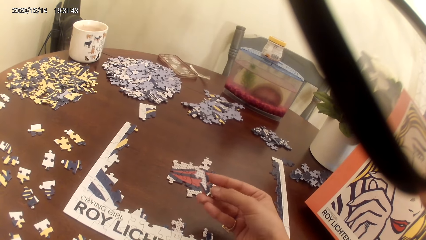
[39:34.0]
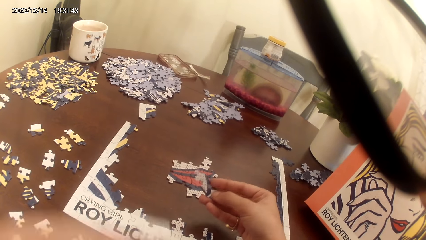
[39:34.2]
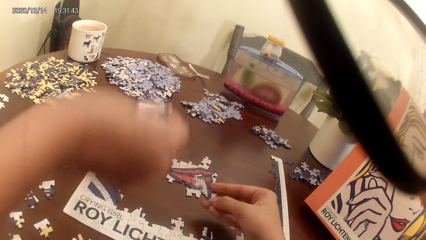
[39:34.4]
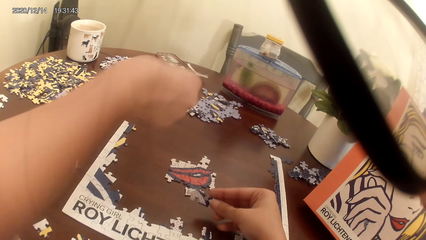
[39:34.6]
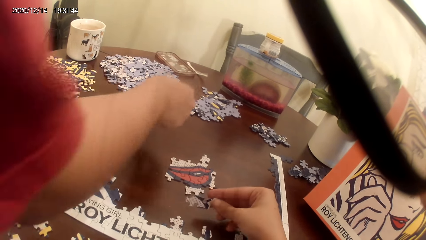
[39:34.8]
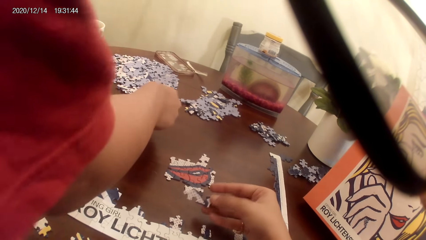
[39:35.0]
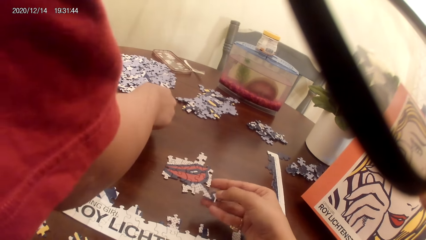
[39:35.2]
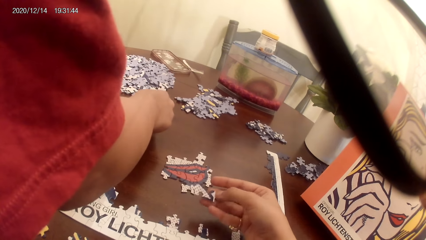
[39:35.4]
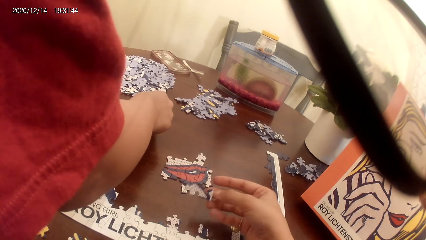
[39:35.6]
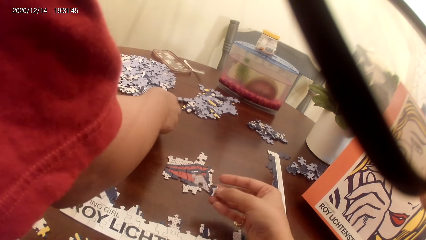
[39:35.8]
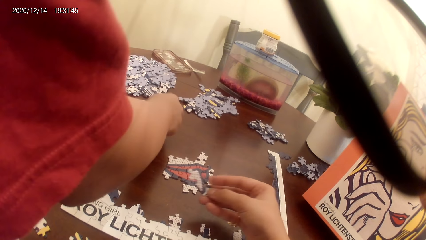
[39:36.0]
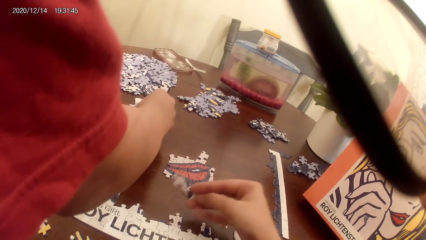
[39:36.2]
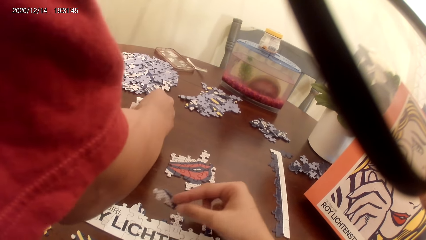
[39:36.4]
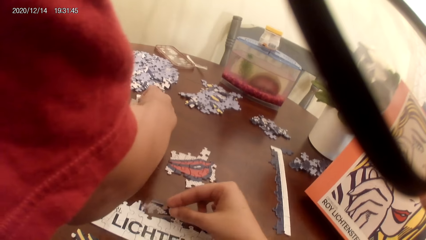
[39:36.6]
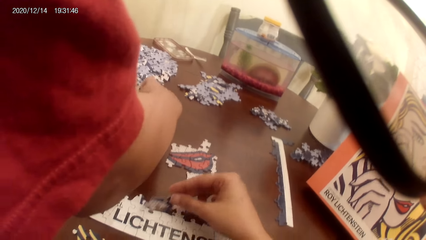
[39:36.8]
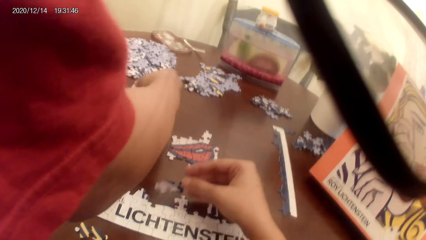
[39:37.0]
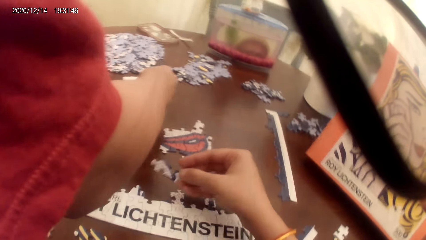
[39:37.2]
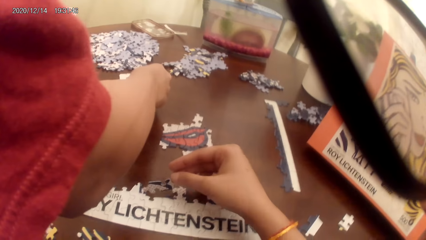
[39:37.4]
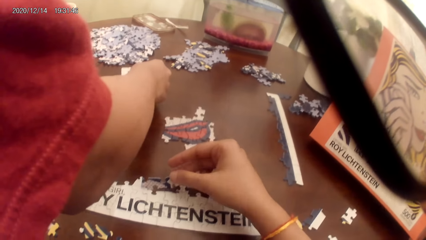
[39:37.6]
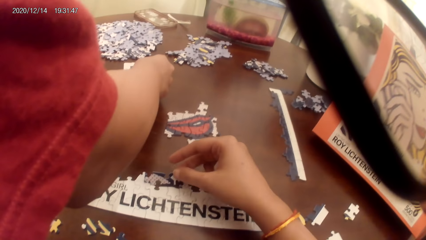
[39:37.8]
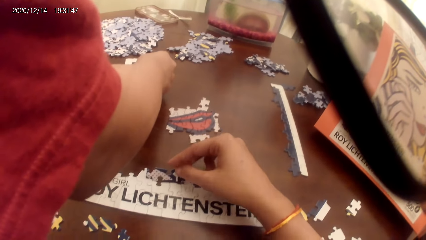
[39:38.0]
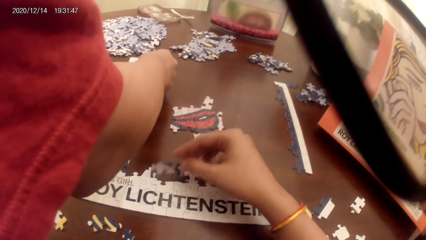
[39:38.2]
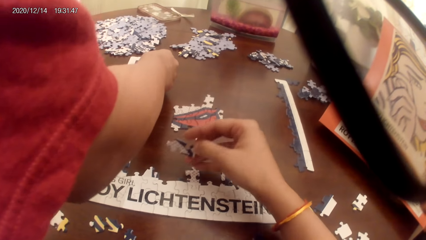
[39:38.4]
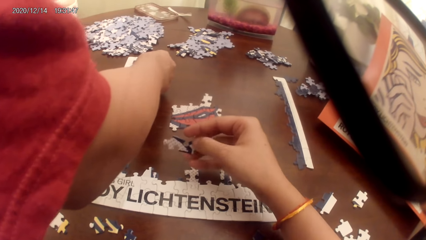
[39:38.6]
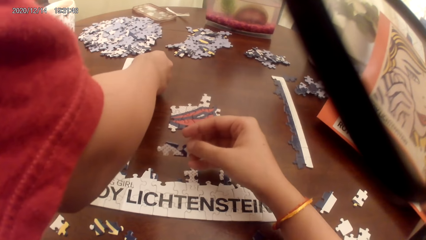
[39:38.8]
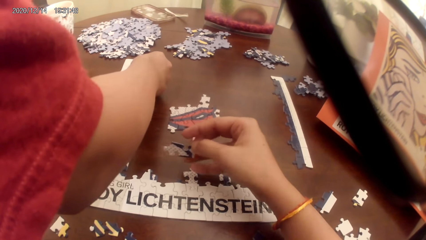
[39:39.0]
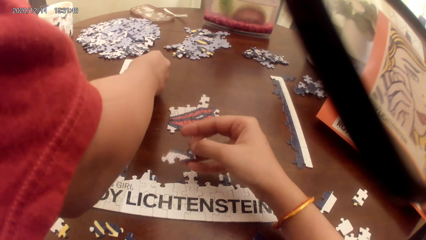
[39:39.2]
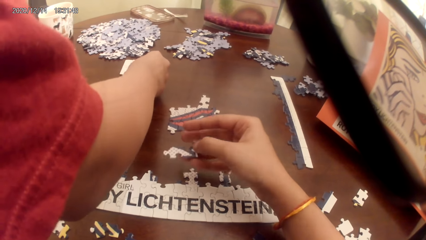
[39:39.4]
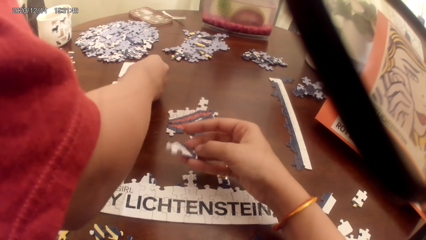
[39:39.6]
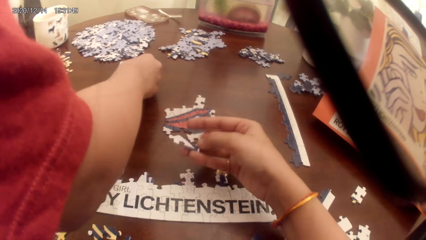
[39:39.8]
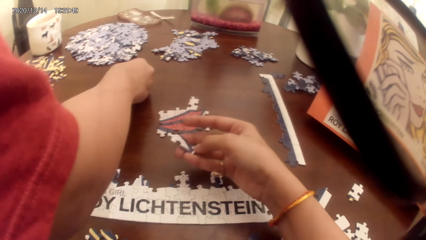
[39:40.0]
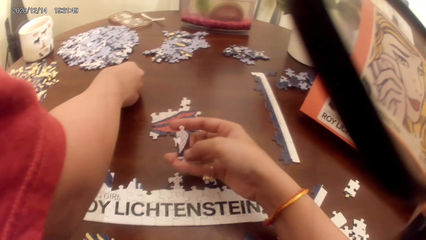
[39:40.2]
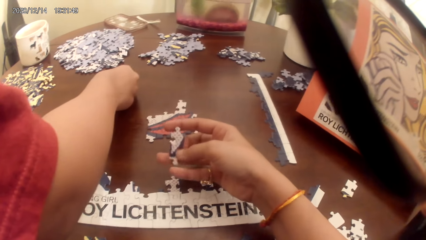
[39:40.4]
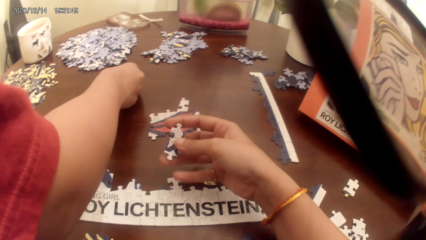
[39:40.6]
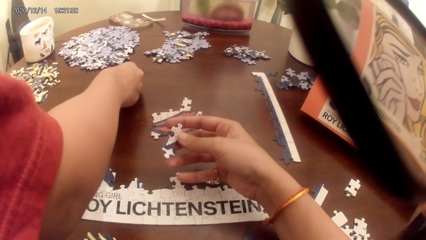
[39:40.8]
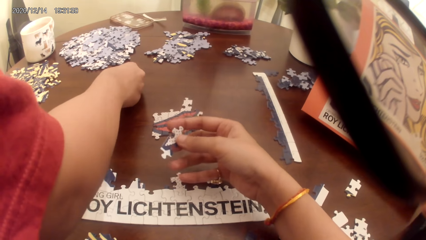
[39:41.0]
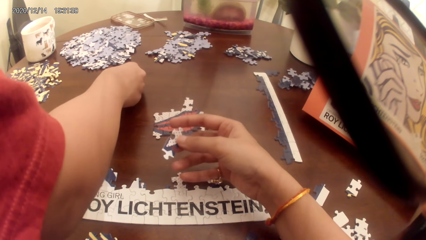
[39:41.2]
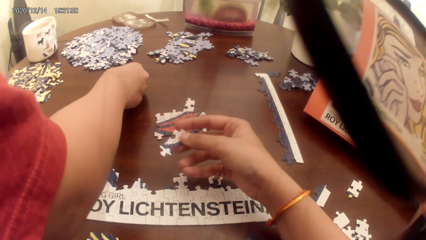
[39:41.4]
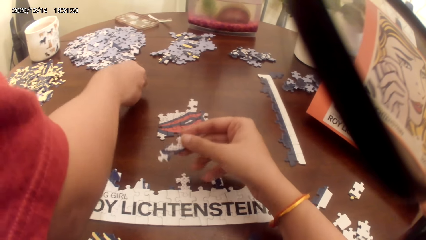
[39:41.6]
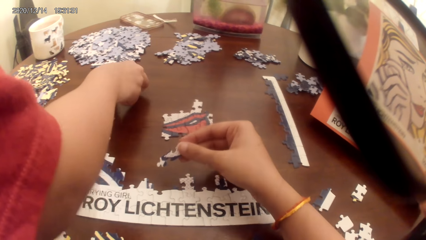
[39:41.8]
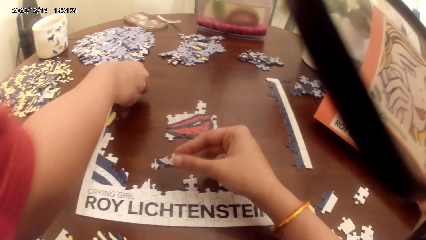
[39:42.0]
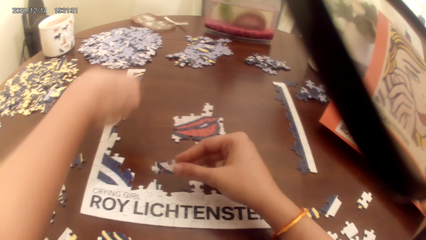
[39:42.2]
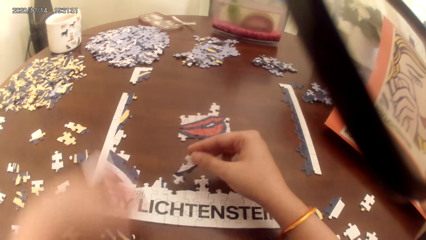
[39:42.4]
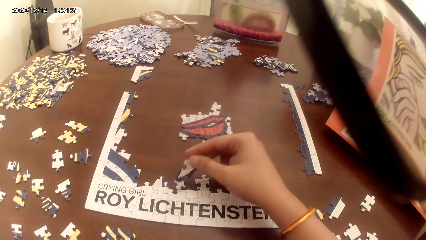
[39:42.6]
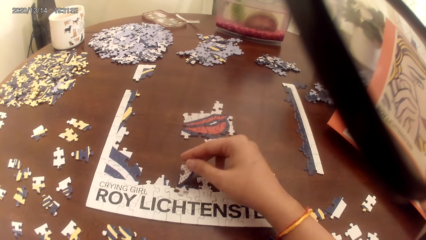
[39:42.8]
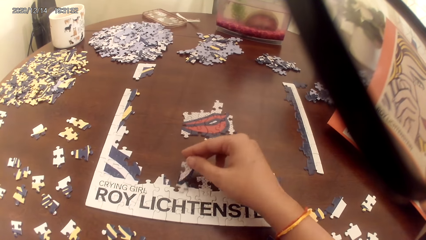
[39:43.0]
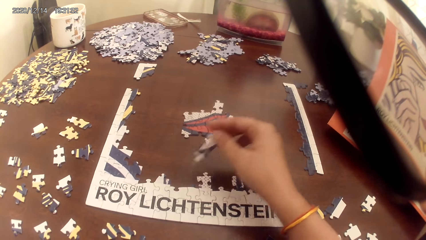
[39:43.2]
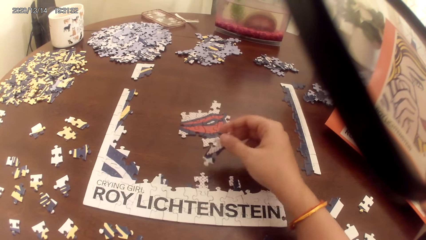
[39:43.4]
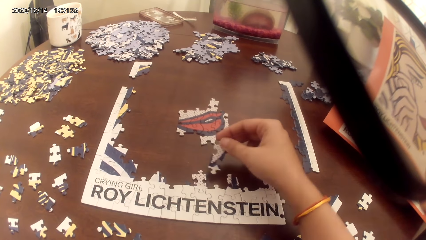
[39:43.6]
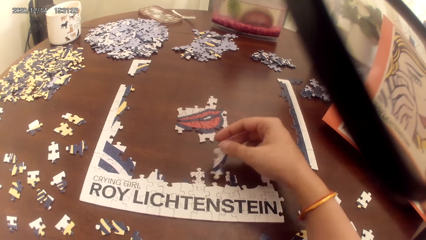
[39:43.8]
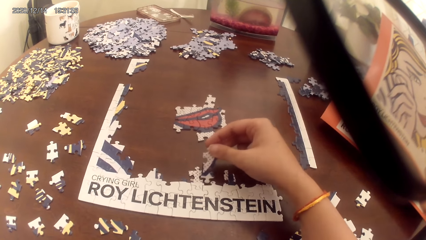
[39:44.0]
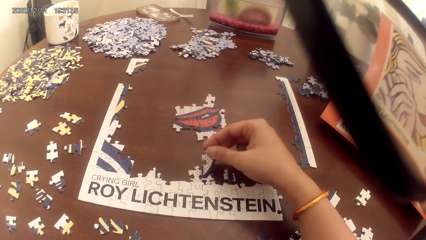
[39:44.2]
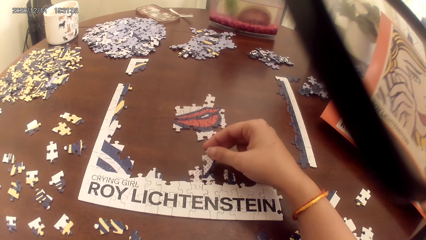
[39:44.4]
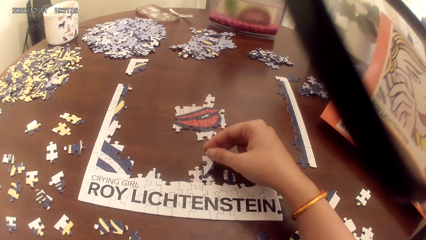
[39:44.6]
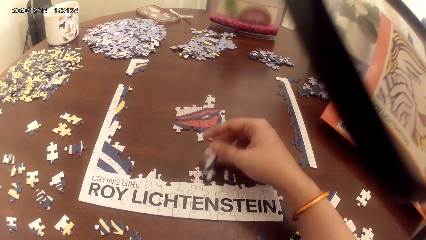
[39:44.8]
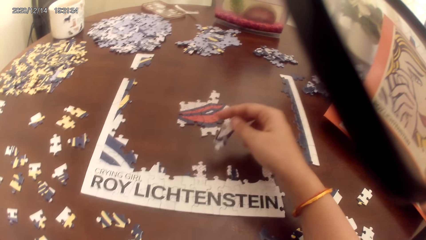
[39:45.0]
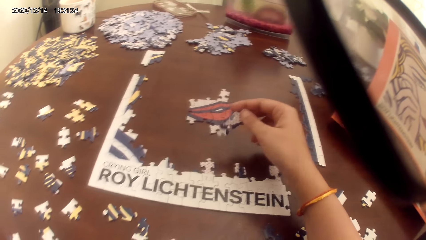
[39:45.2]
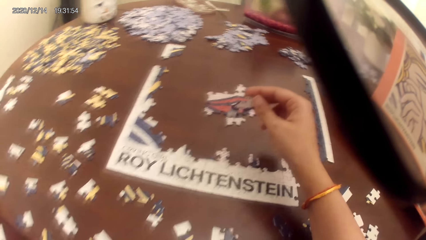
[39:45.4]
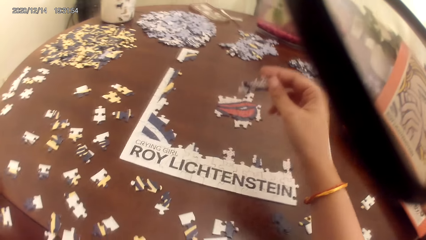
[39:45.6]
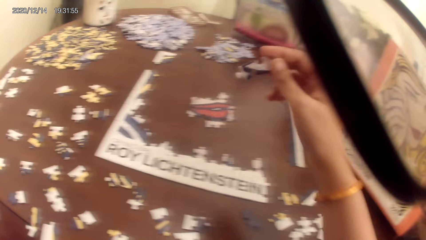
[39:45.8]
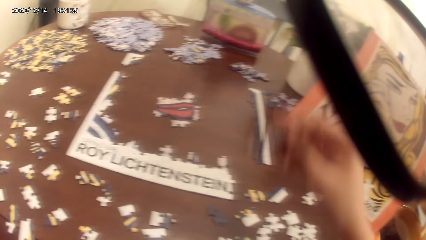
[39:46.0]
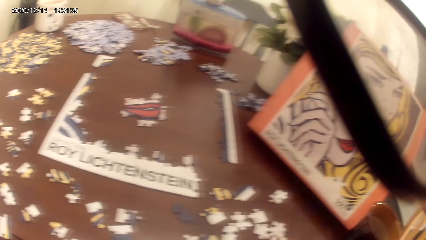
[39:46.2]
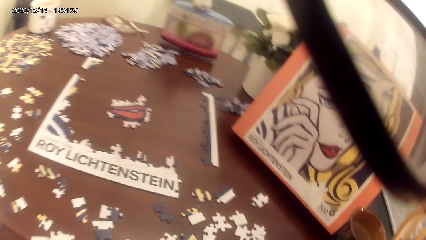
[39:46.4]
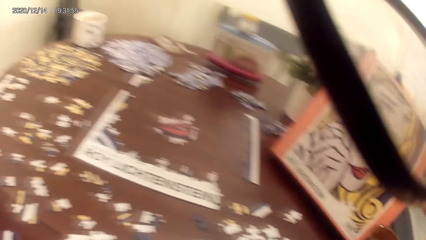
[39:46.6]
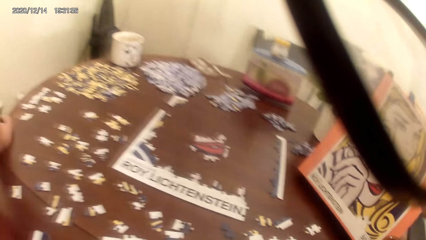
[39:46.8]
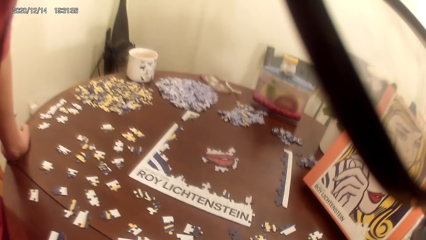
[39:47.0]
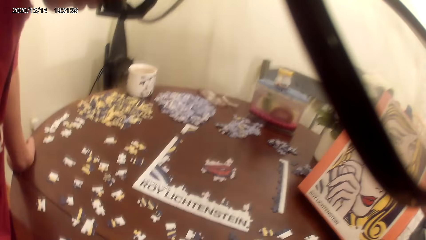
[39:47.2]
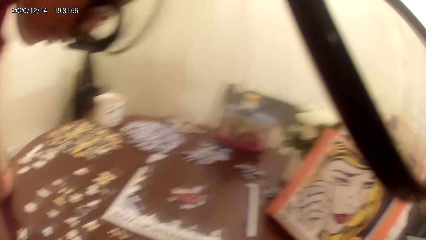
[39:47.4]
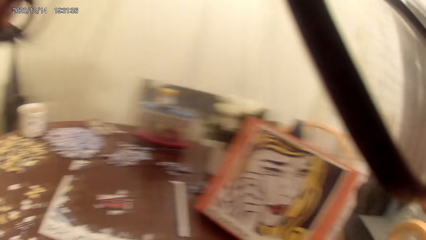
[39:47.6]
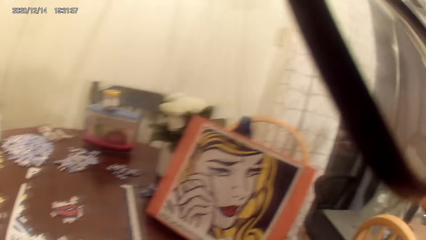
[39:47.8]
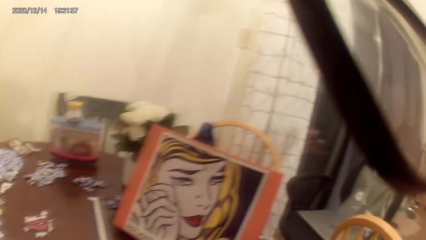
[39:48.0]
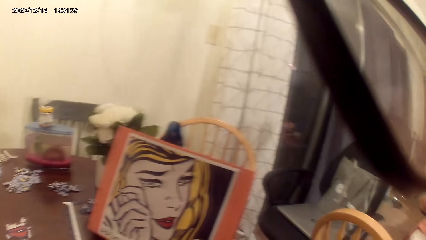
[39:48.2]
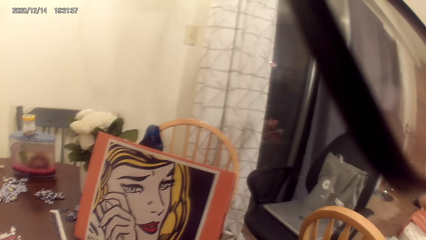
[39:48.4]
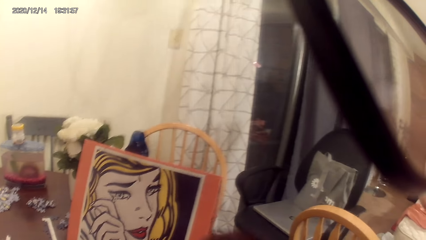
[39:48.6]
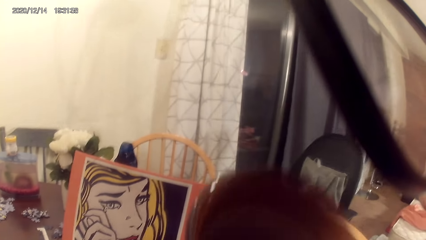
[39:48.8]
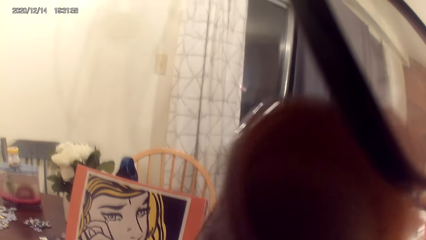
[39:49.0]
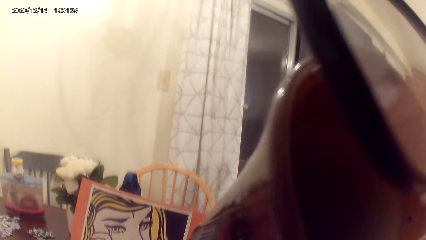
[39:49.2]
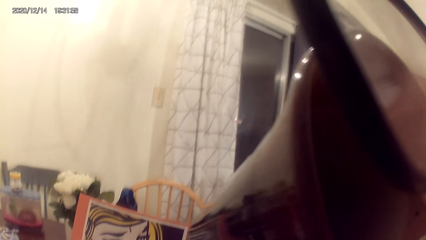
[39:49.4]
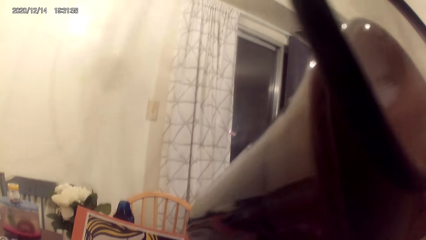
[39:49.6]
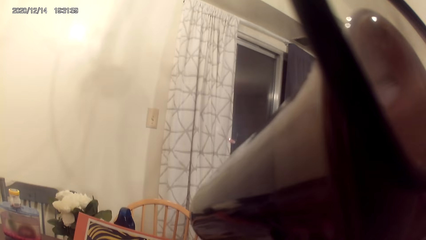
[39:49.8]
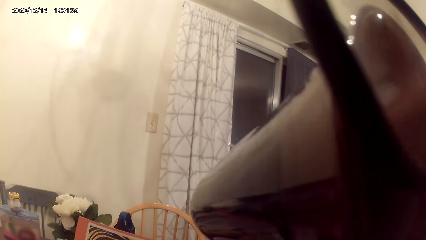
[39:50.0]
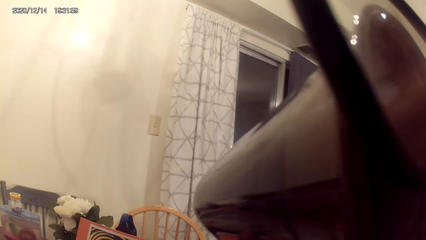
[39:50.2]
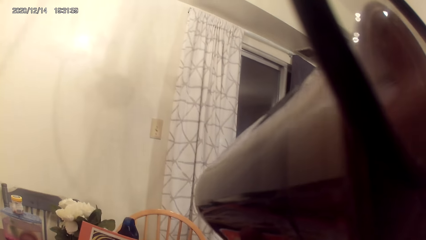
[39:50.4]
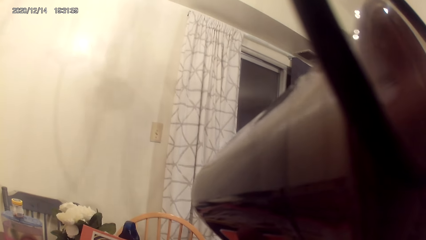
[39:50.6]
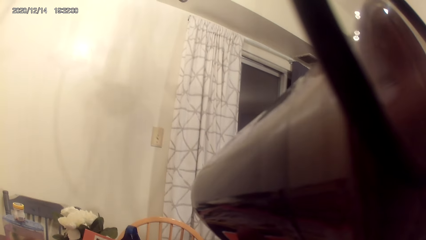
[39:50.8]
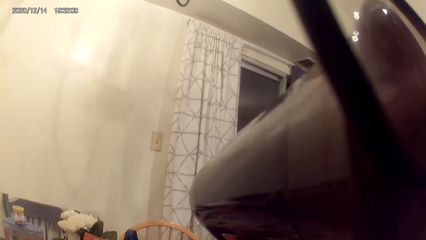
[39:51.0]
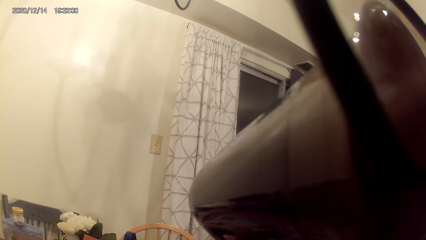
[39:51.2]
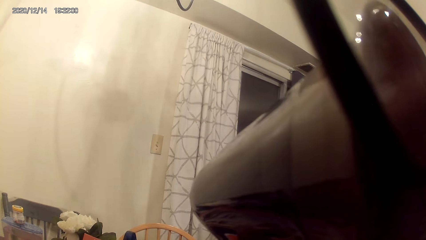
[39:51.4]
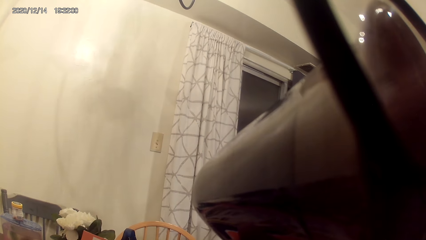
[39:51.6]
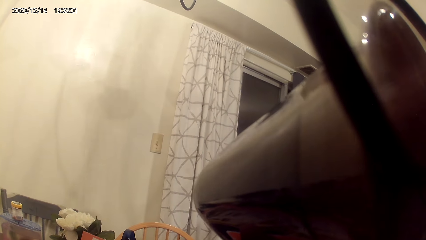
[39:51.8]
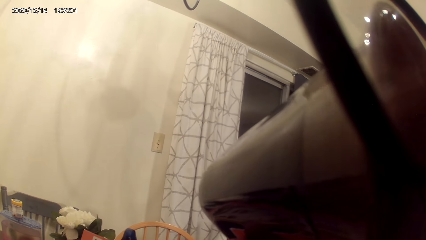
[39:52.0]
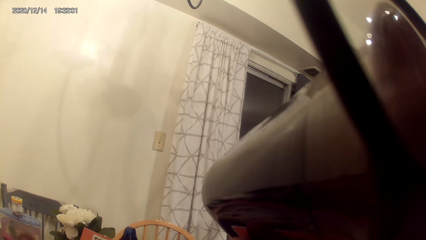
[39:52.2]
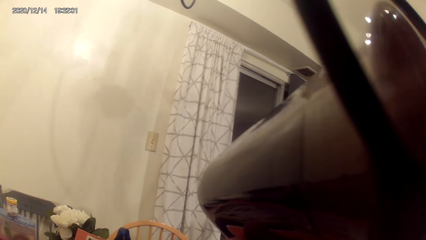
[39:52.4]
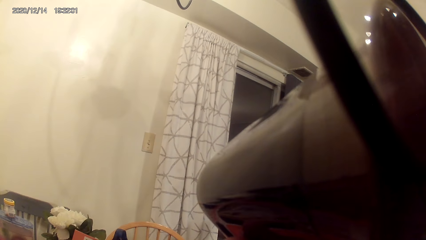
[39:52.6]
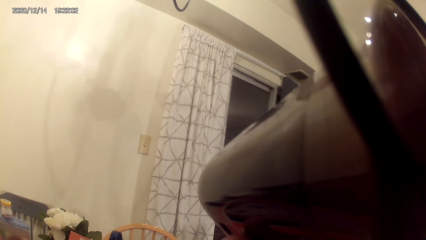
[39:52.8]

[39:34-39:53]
The camera wearer looks around the table. They drink something with a cup. They take the cup of tea.
